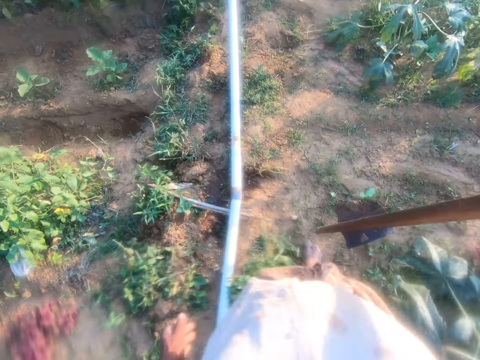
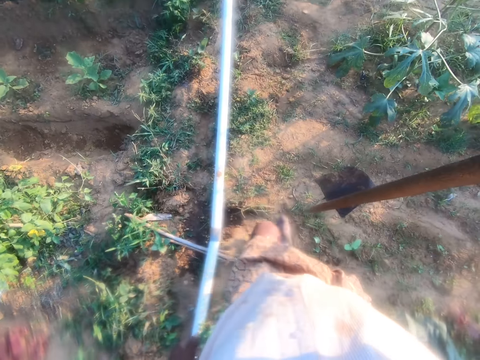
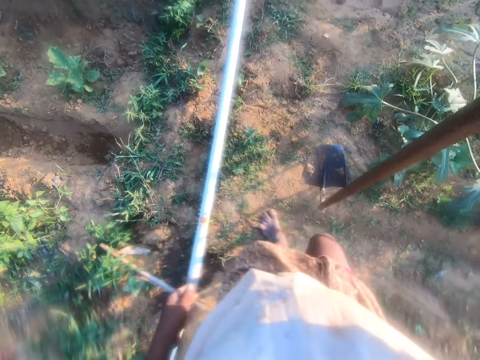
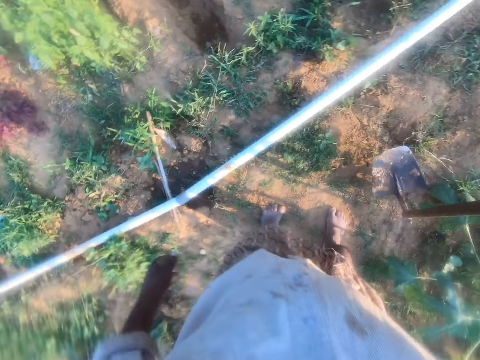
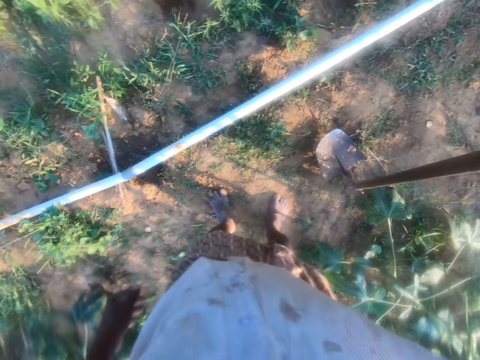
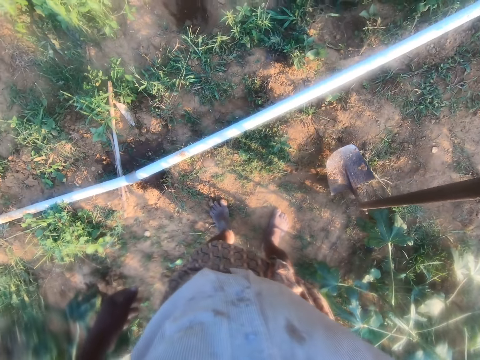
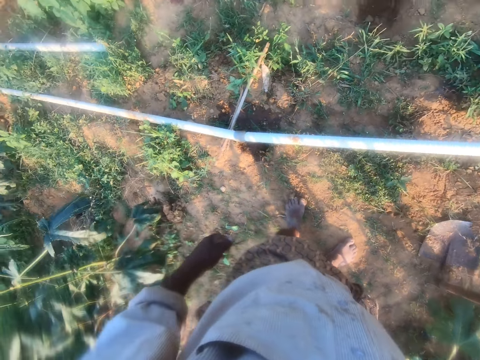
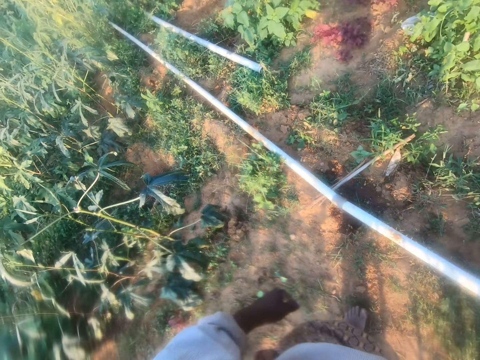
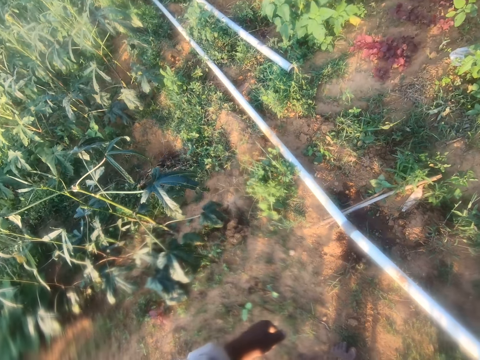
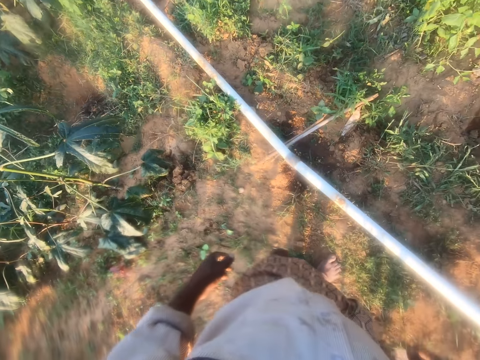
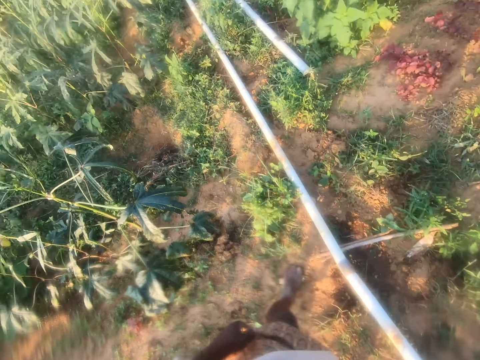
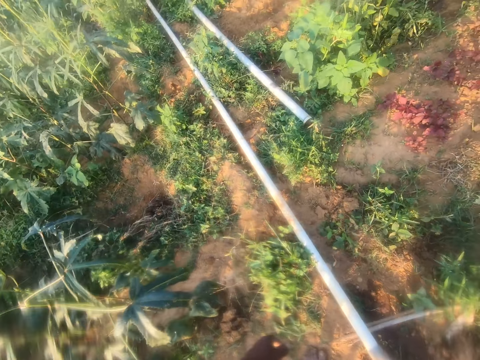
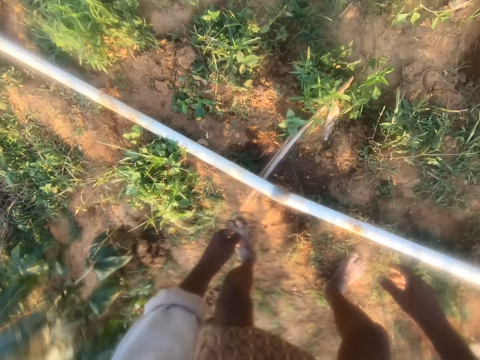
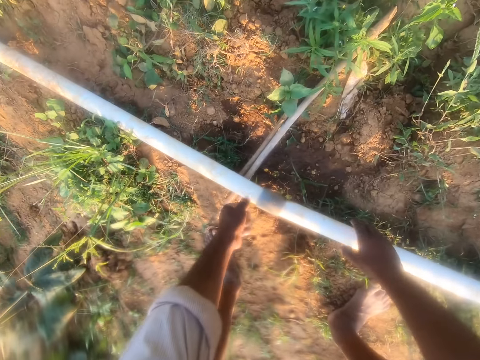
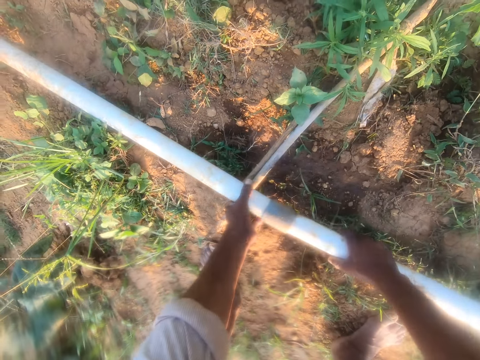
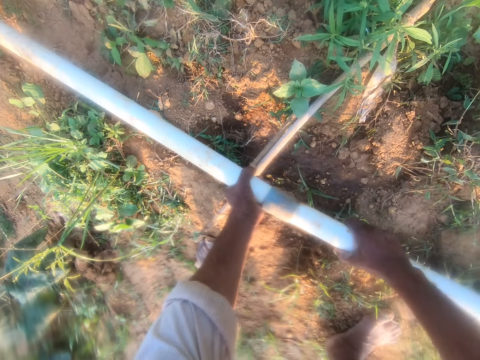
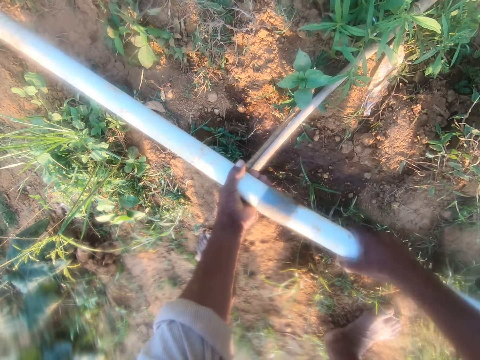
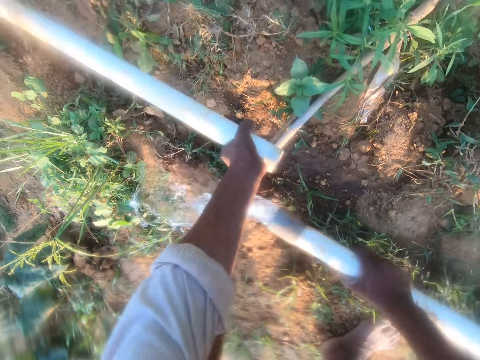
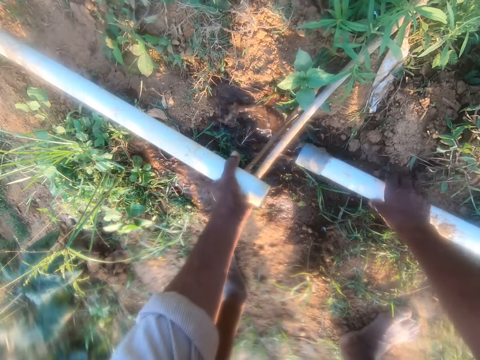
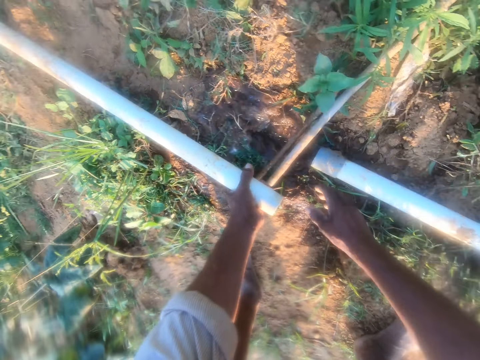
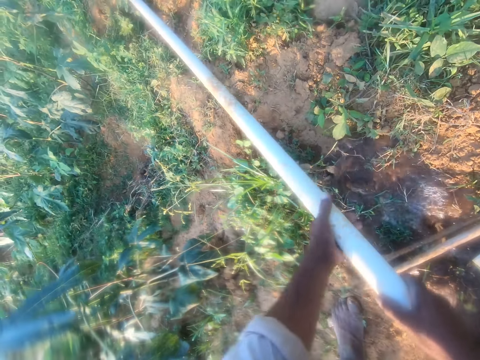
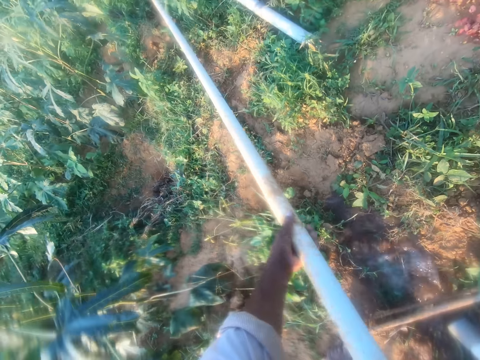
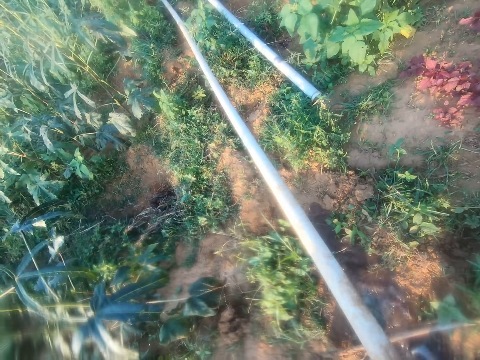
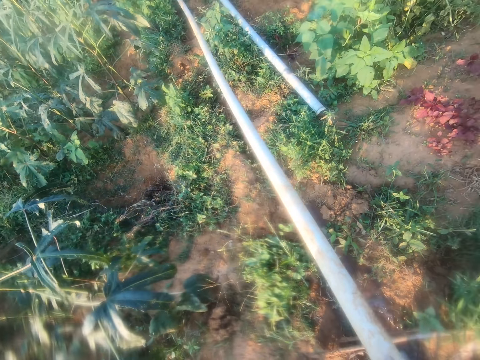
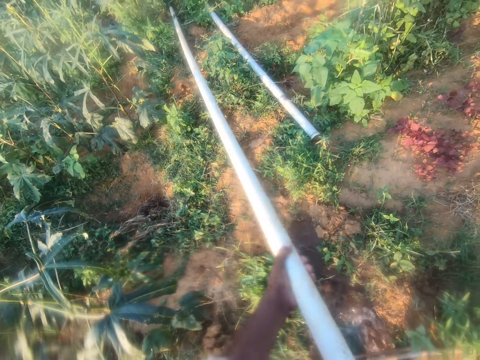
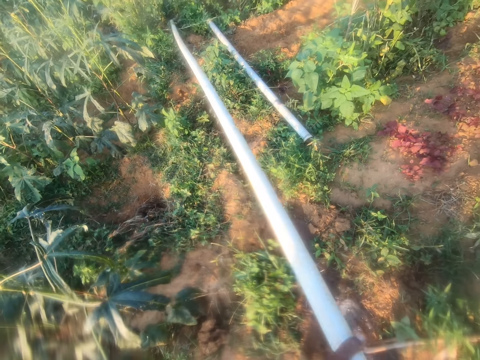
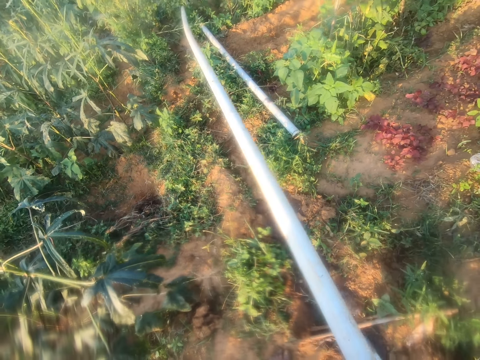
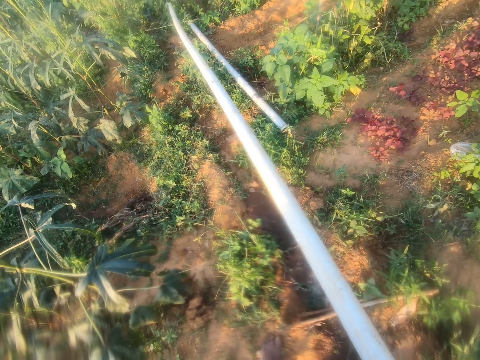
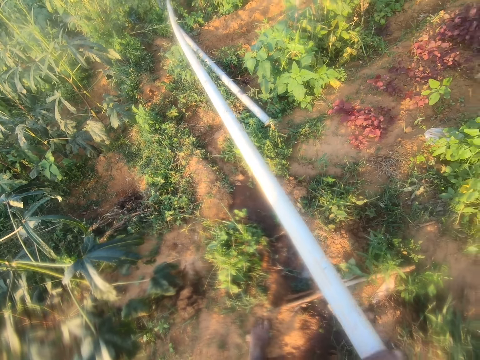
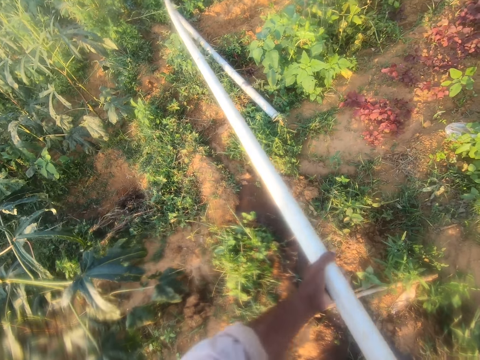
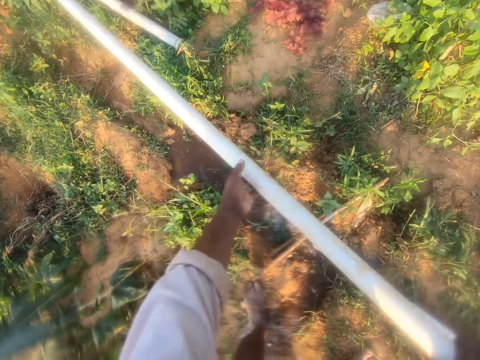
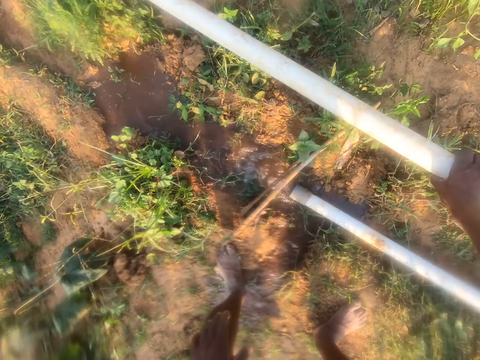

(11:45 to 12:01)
The camera wearer hits the hoe on the ground. They put the hoe on the ground. They walk around the farm and look around. They disconnect the water pipes. They move the pipe. They pick water from the ground. They drop the water pipe on the farm.

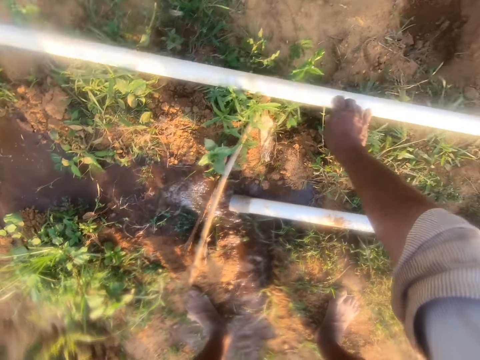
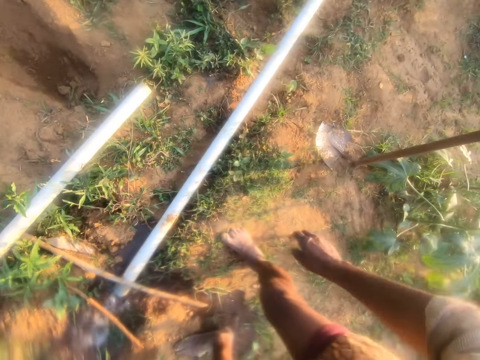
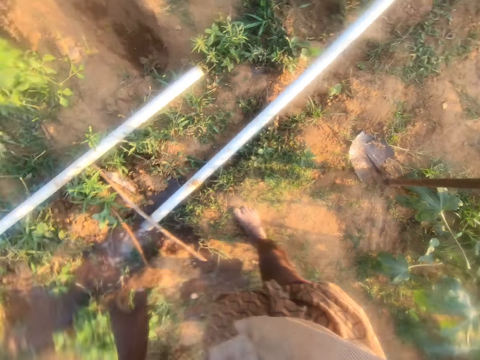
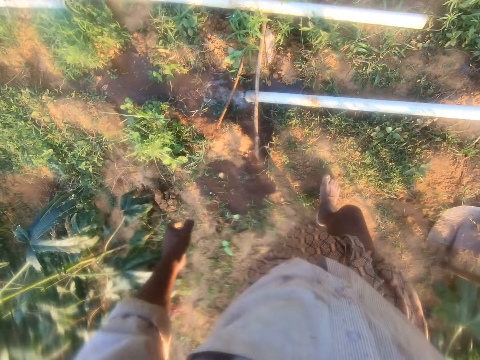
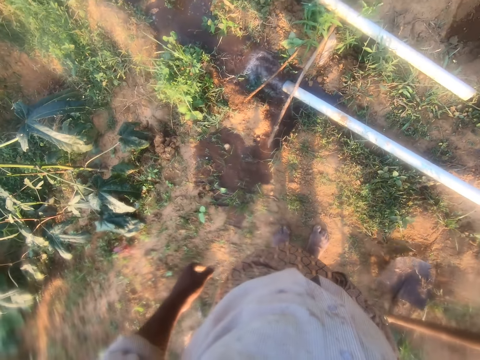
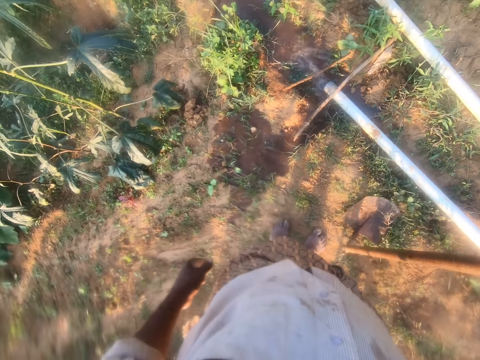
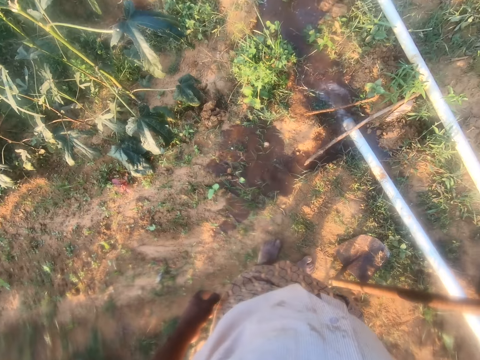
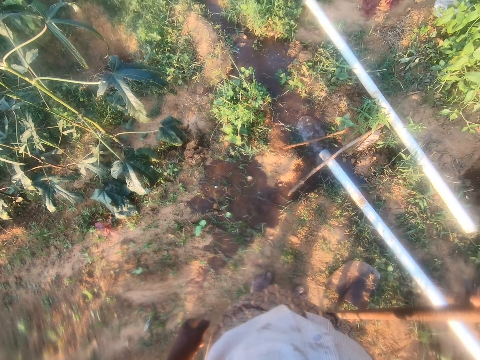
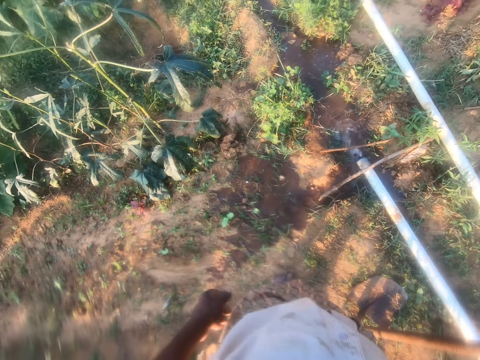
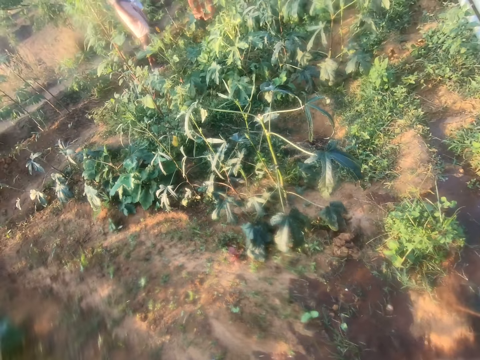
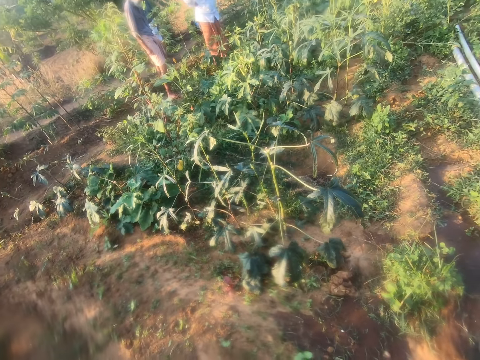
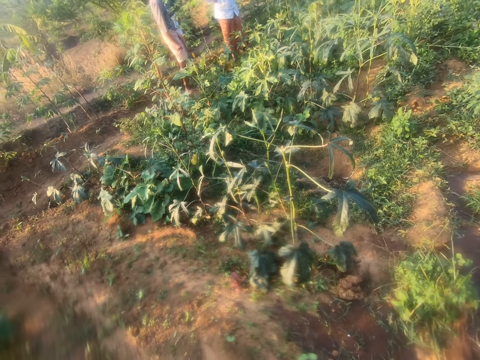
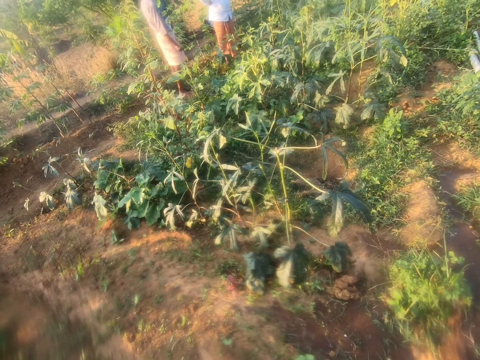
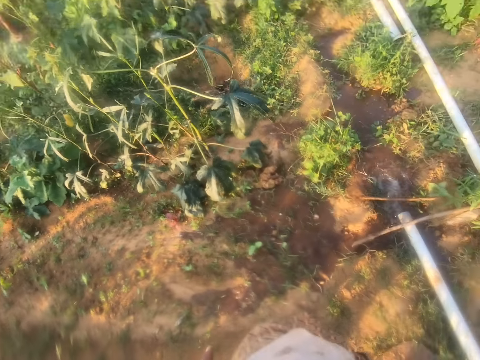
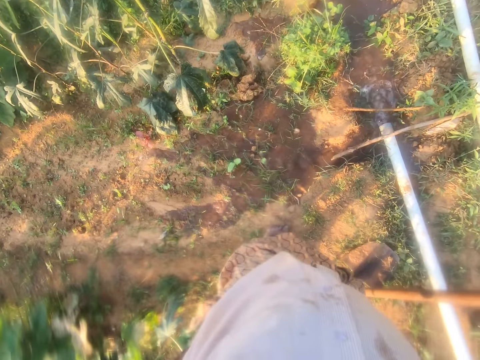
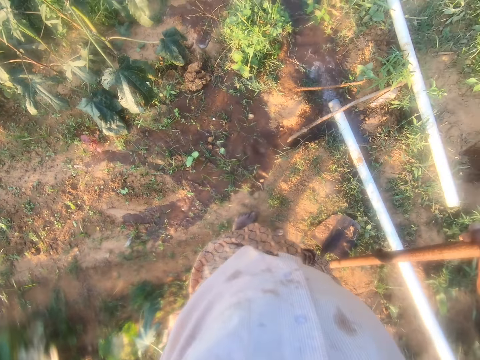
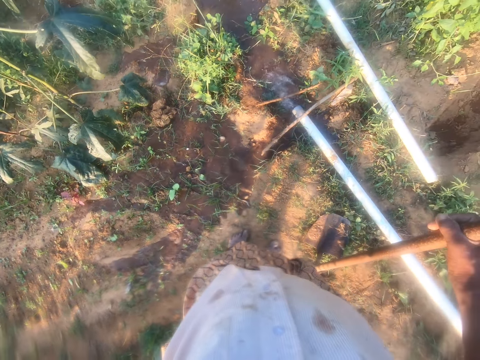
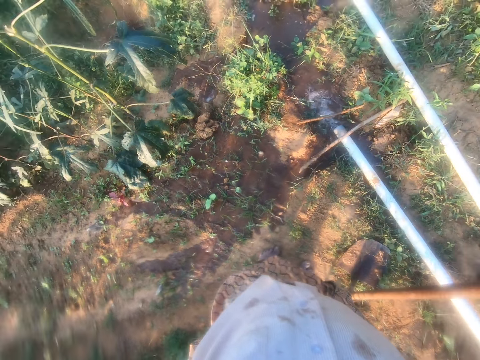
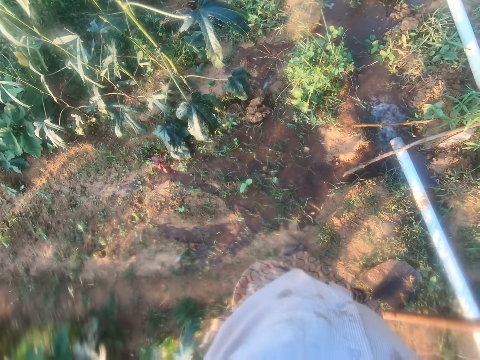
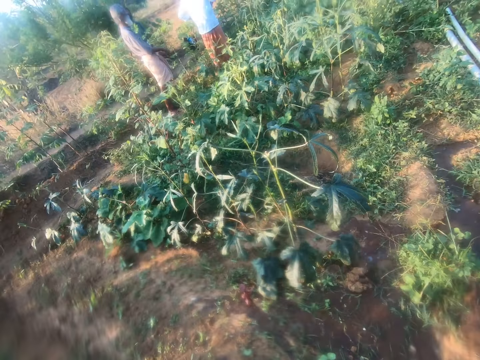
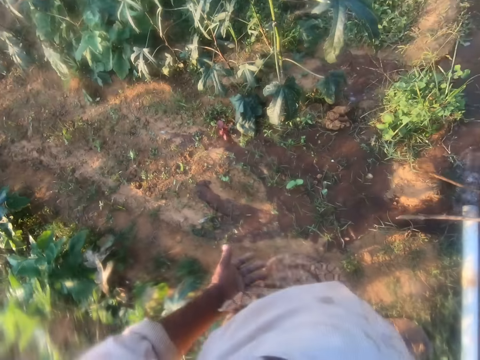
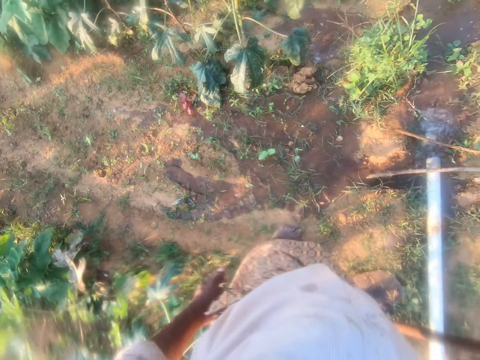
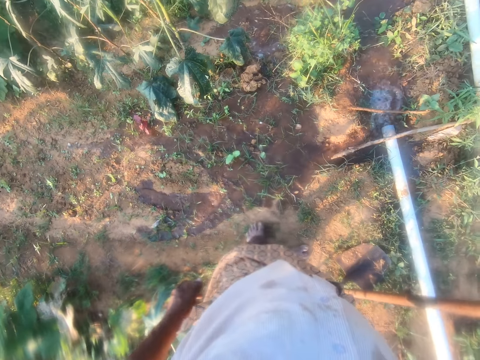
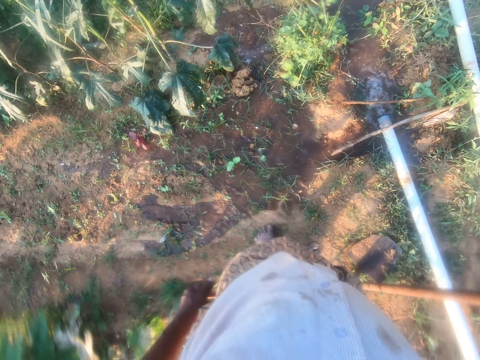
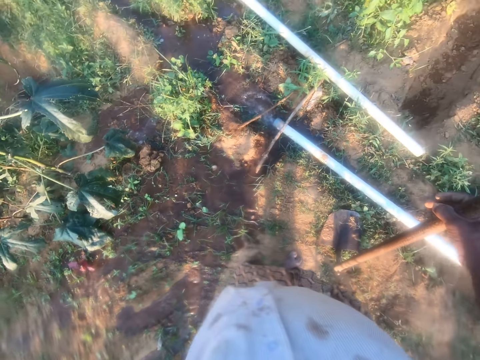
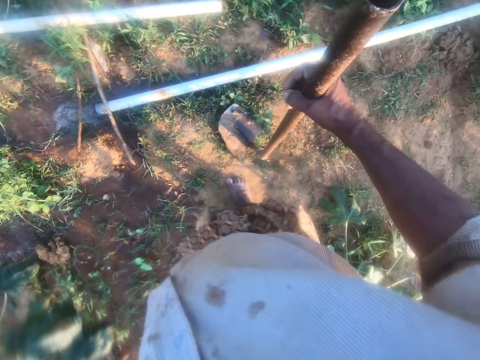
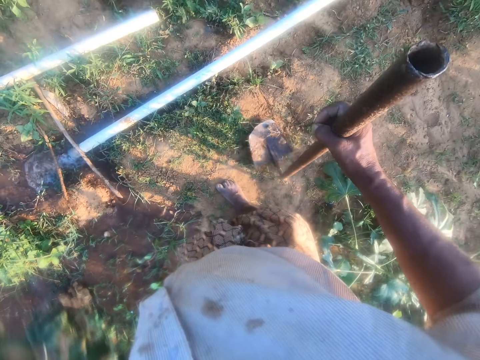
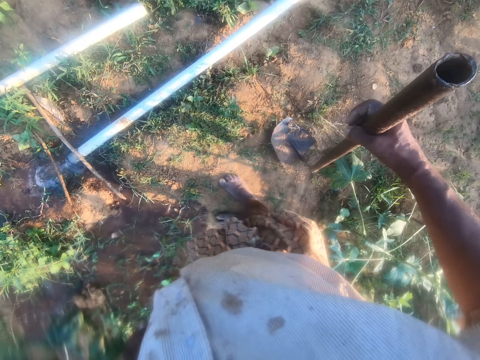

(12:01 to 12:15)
The camera wearer picks the hoe from the ground. They move the hoe. They stare around the farm.
